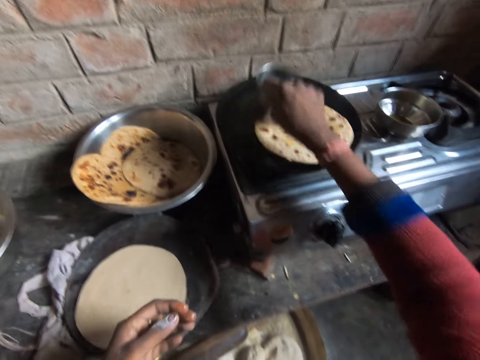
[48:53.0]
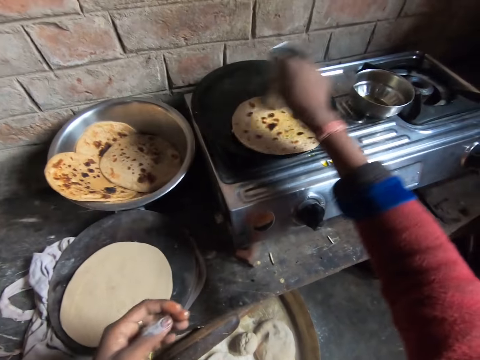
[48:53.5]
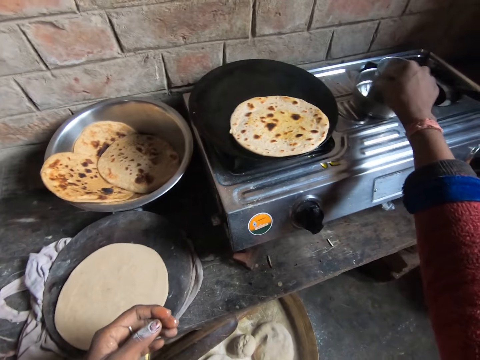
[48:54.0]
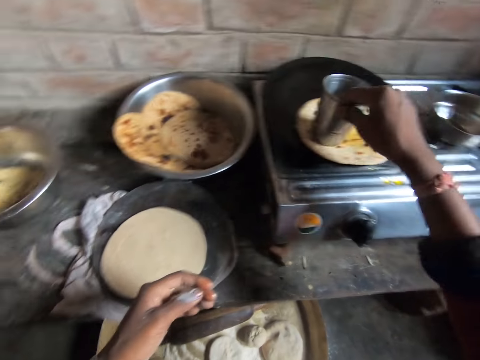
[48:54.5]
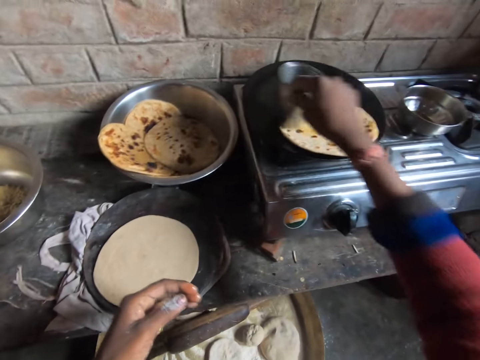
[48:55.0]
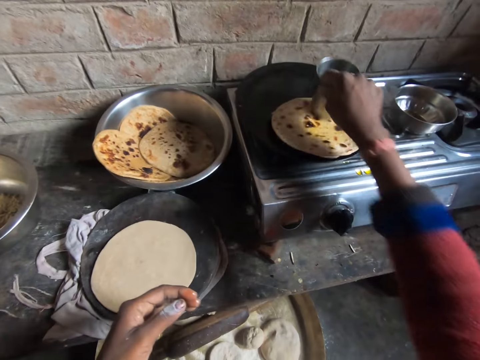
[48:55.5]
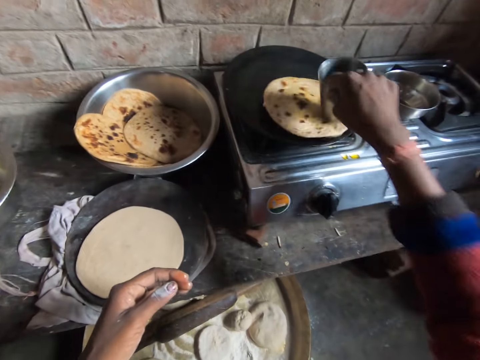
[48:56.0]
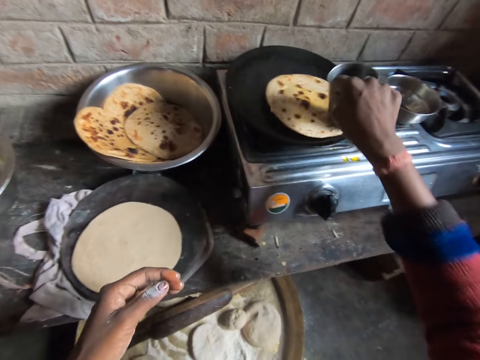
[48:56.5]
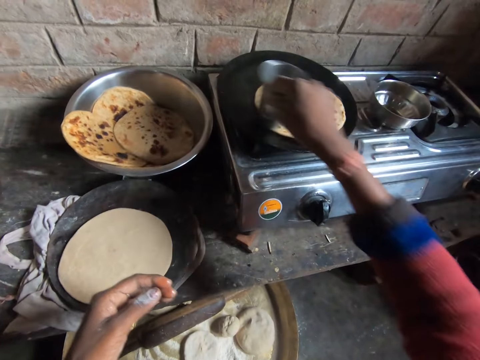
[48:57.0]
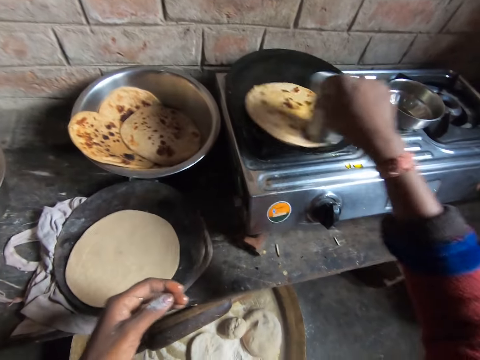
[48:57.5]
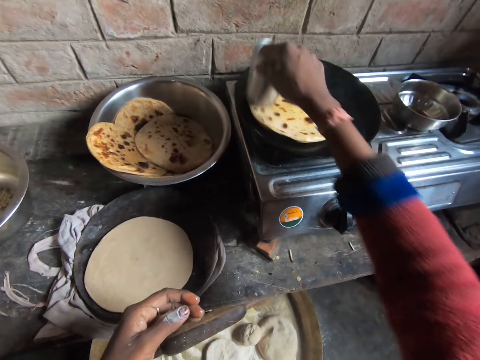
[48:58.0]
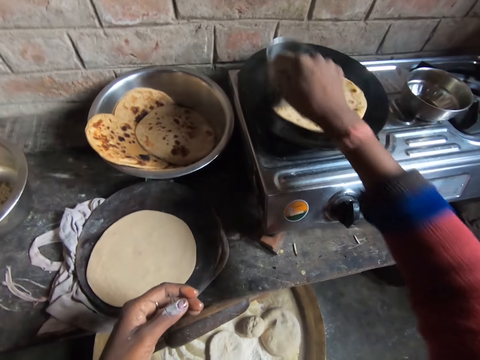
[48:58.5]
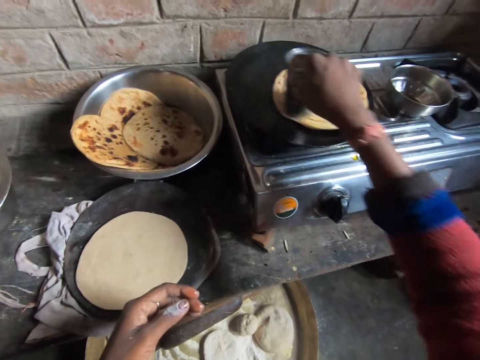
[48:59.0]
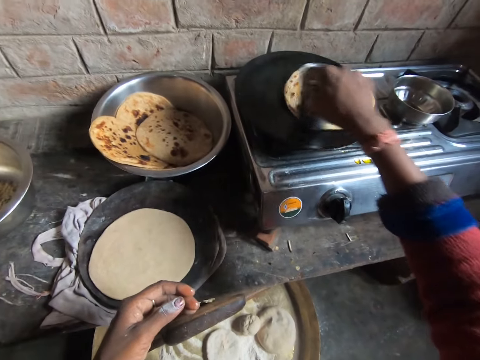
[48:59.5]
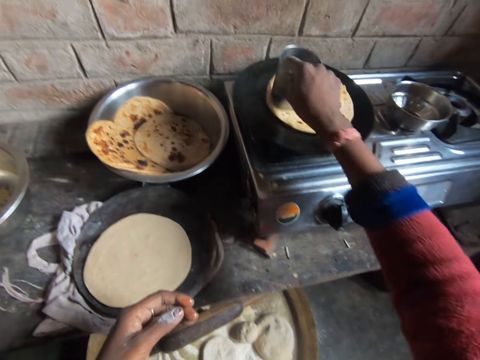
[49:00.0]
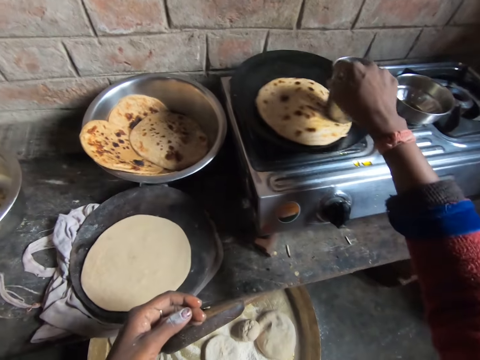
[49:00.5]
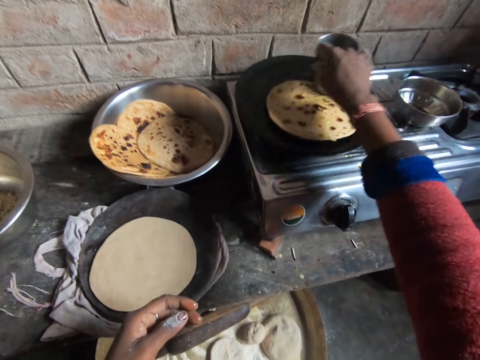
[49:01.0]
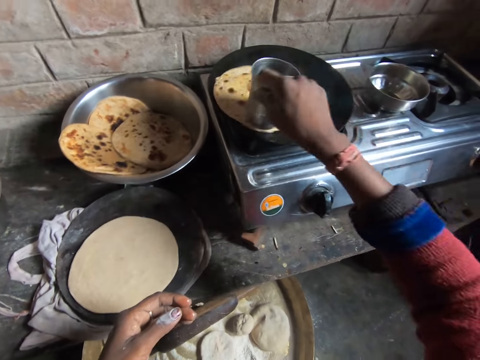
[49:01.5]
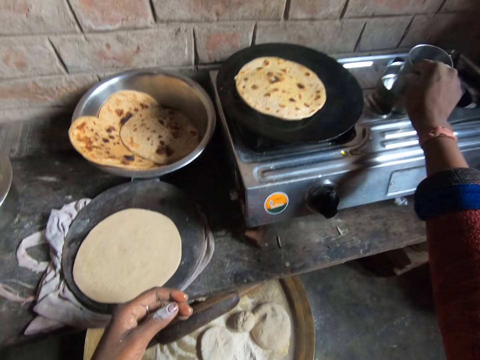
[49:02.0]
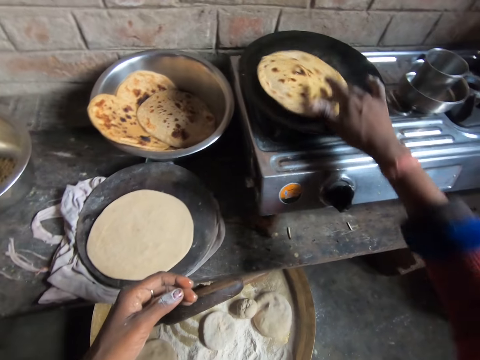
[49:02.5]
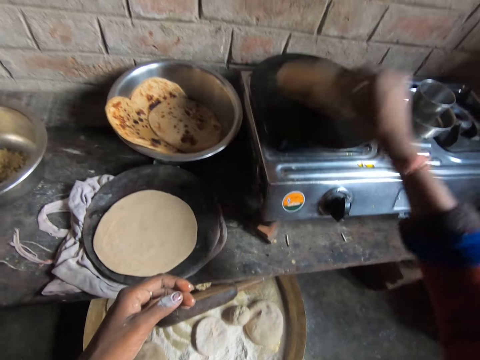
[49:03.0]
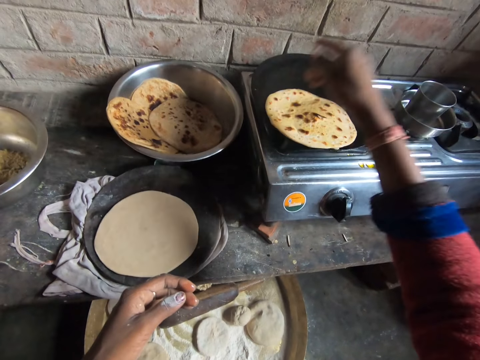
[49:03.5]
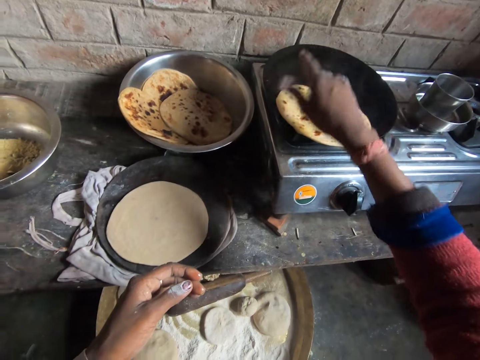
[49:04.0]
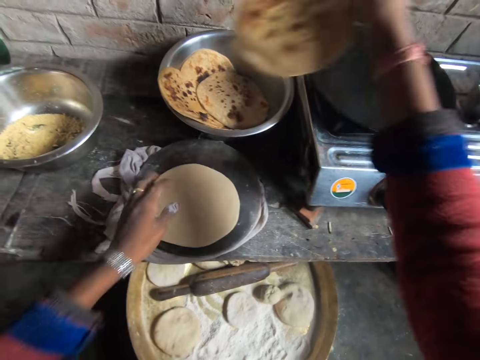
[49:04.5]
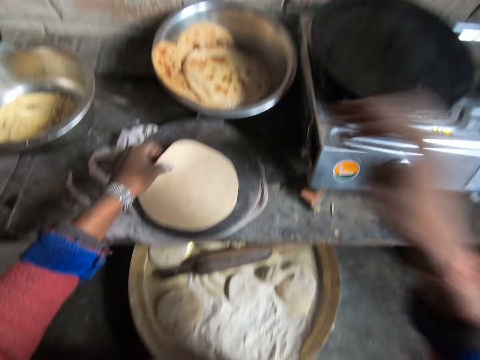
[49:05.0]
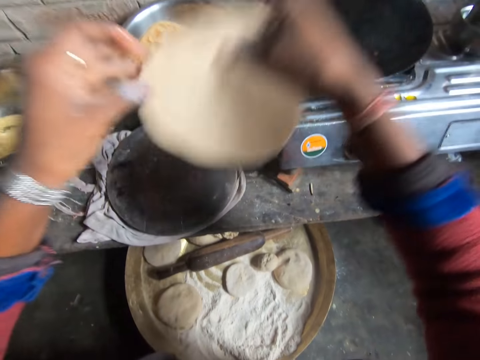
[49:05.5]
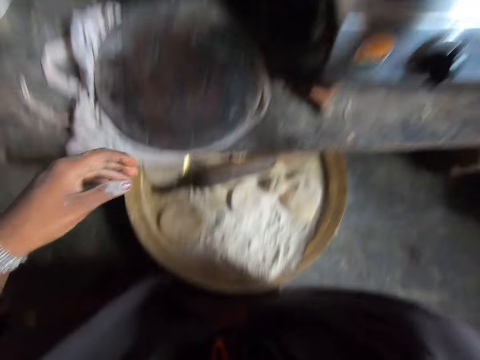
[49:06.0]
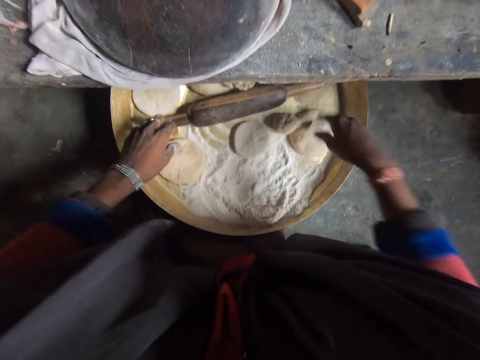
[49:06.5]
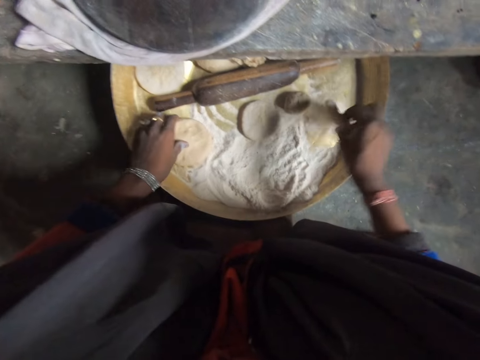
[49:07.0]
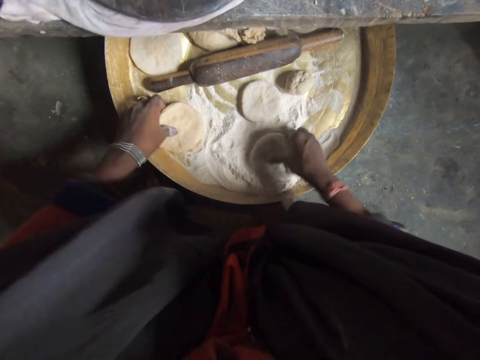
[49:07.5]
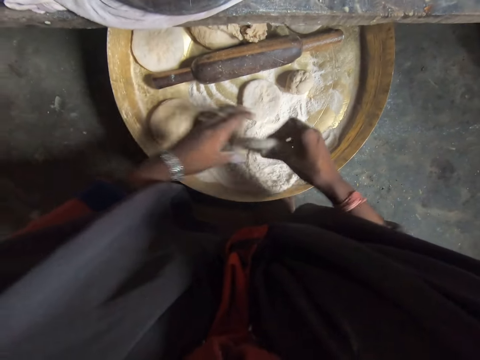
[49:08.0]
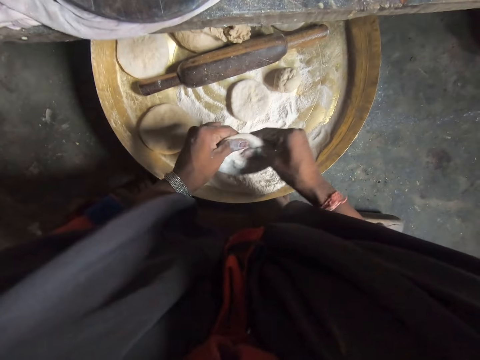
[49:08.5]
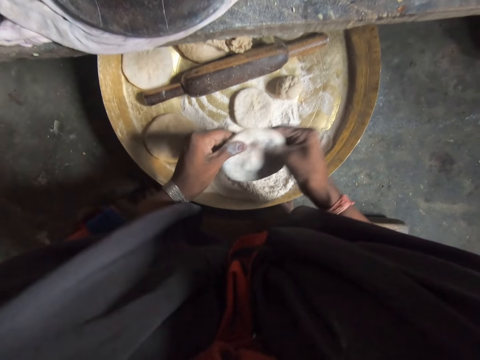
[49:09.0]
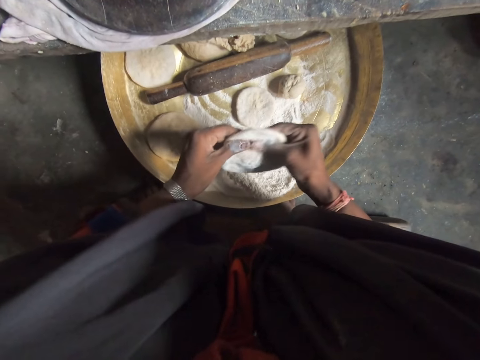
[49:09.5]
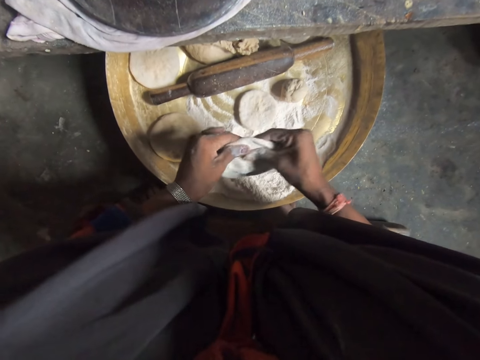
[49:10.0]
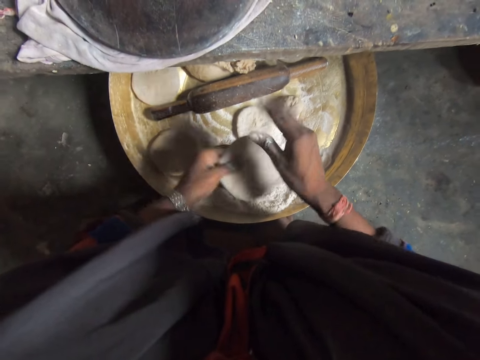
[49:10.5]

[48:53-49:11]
The camera wearer dips the stainless cup in the stainless bowl of oil with her hand. She applies the cup of oil on the pancake in the fry pan on the gas stove with her hand. She picks the pancake from the fry pan on the gas stove. She turns a flat dough over. She drops the pancake on the fry pan on the gas stove. She drops the pancake in the stainless bowl with her hand. She picks a dough from the baking mat from the table with her hand. She drops the pancake on the fry pan on the gas stove with her hand. She picks another dough from the tray on the work table with her hand. She flips the dough on the flour on the tray on the work table with her hand. She kneads the dough with her hands. She rolls the dough.

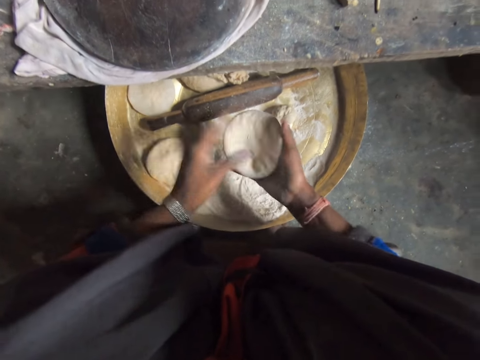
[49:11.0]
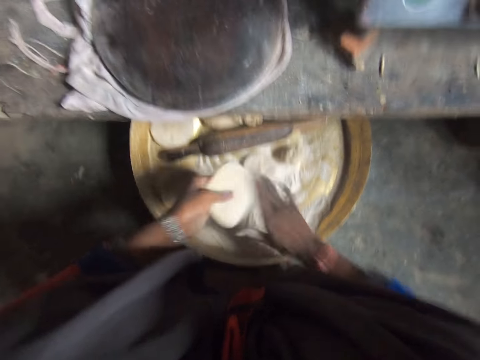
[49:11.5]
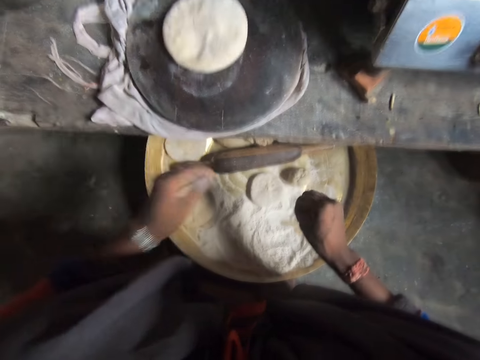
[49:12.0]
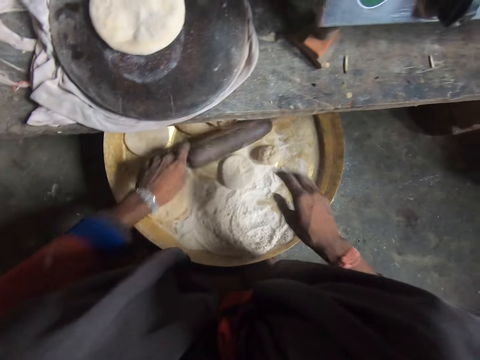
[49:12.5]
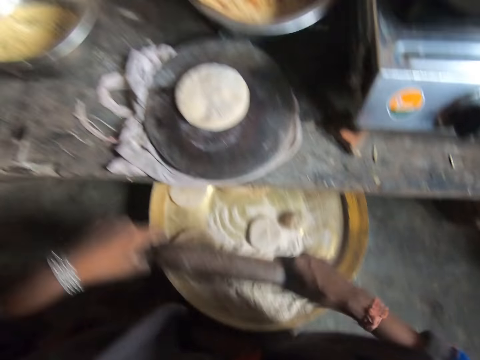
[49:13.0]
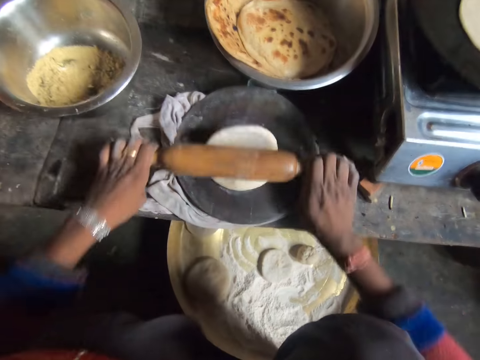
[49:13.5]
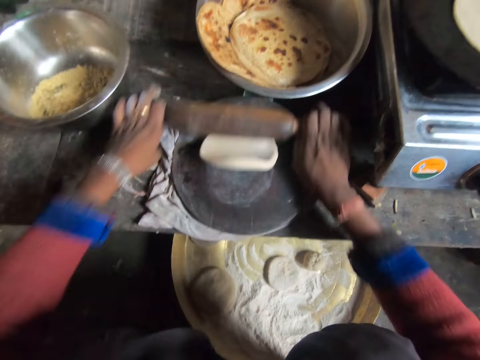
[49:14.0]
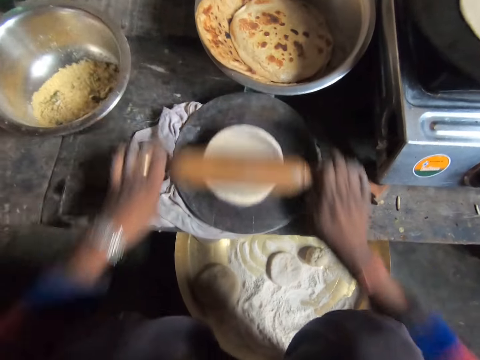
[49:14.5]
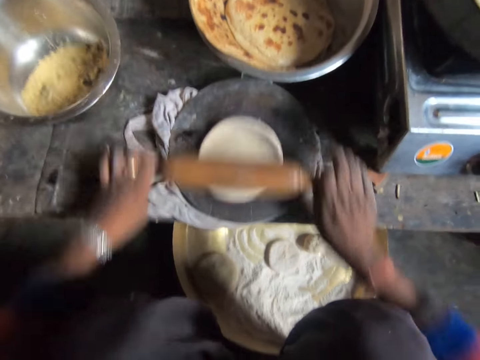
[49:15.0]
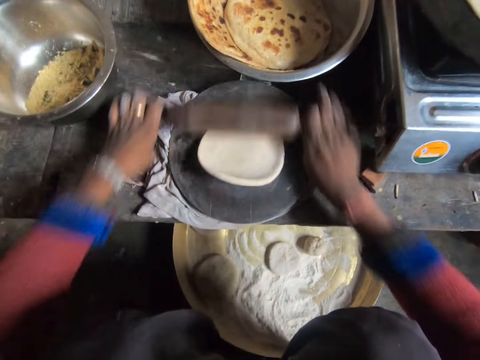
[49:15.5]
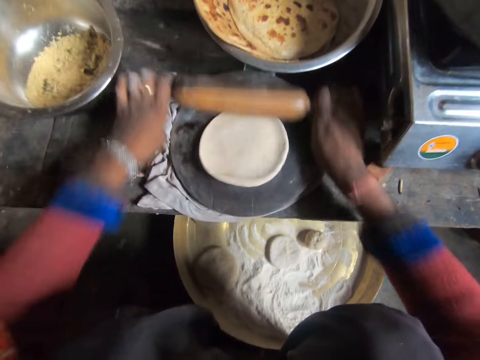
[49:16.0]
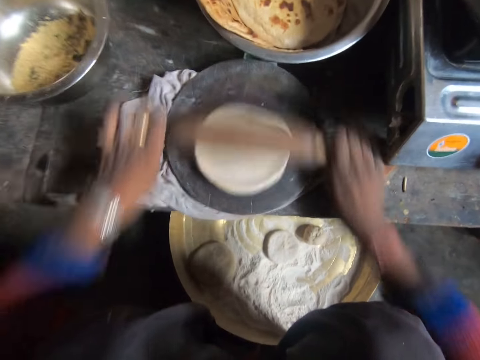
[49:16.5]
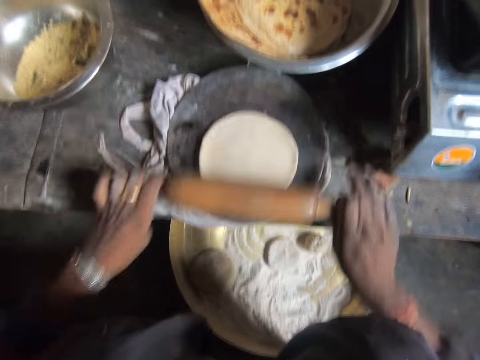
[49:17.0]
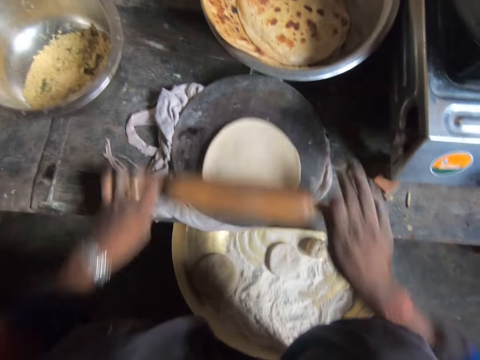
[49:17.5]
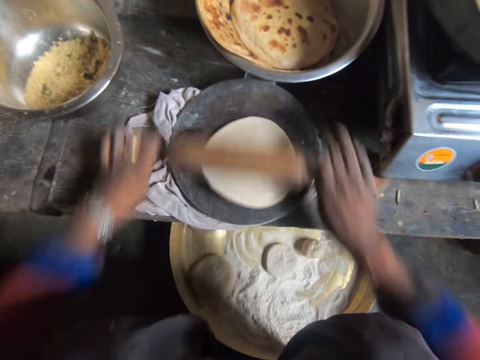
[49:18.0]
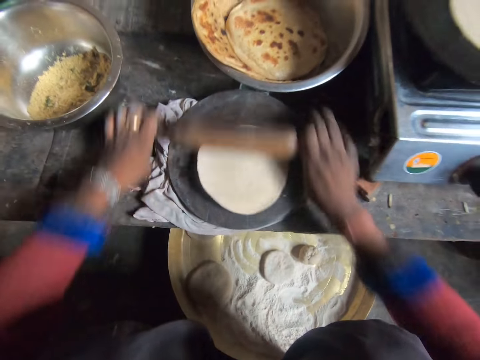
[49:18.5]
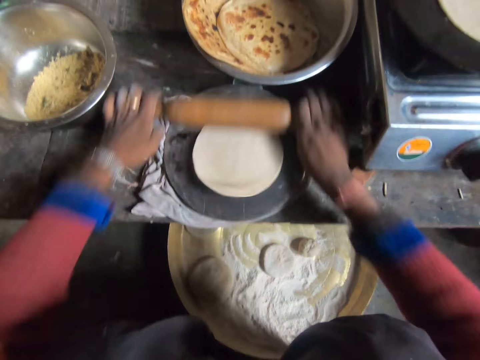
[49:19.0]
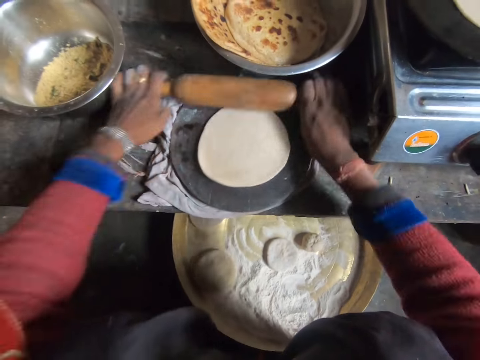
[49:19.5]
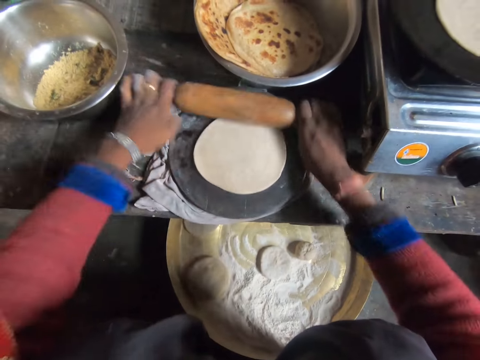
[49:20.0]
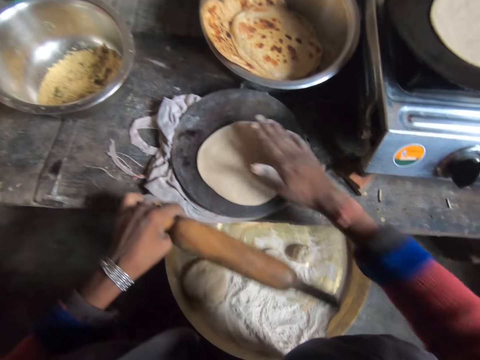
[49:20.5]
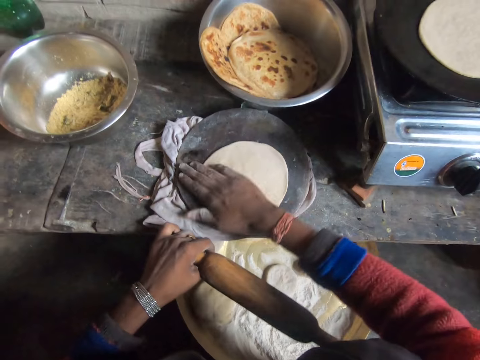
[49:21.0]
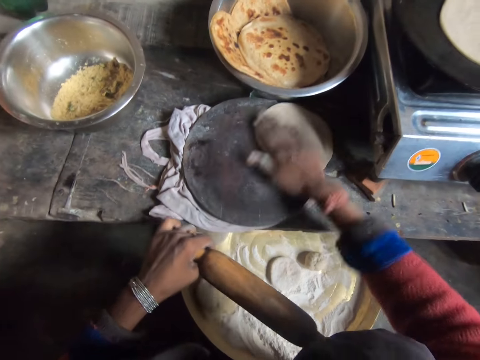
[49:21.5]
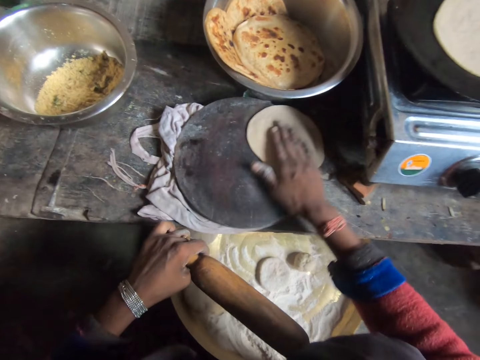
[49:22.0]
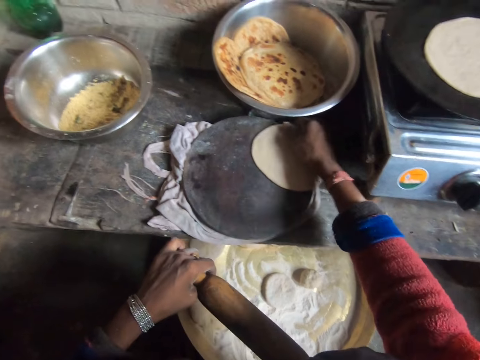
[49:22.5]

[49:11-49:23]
The camera wearer dusts the dough in her hand. She flips the dough in her hand. She dusts the dough with her hands. She drops the dough on the baking mat with her hand. She picks the rolling pin with her hand from the tray on the work table. She slides through the rolling pin with her hand. She flattens the dough on the baking mat with the rolling pin with her hands. She drags the dough on the baking mat with her hands.
